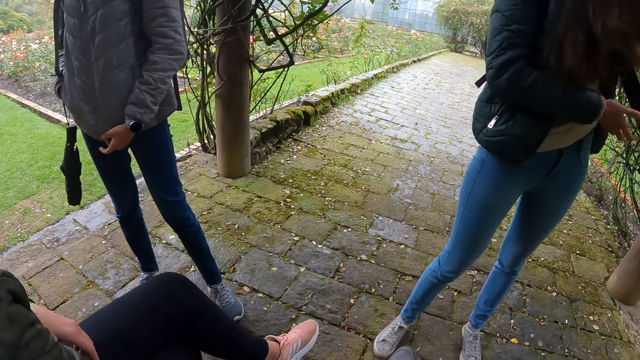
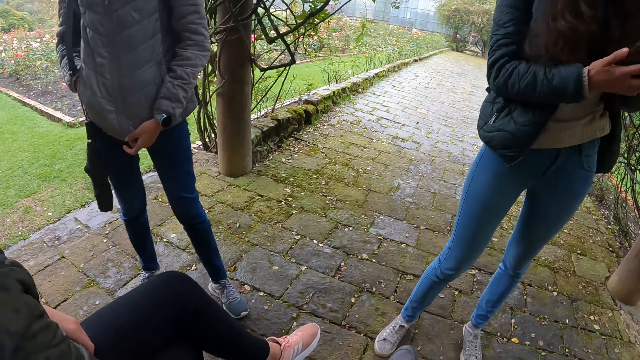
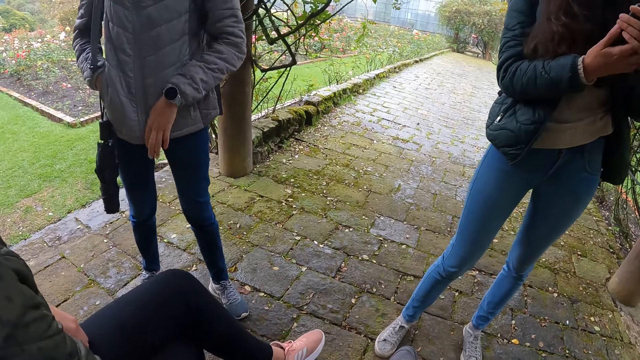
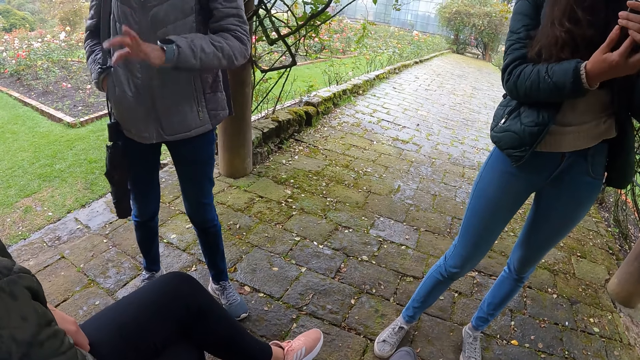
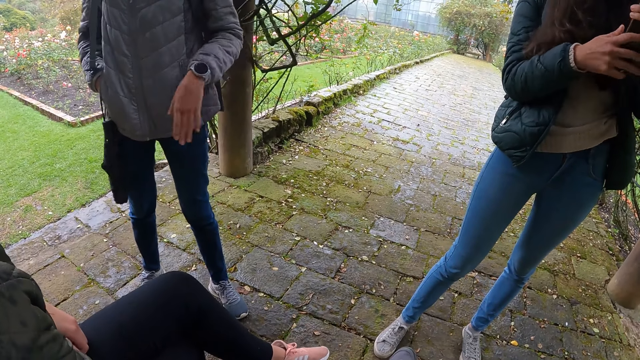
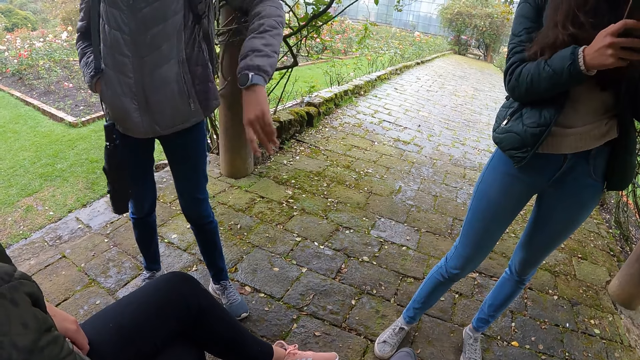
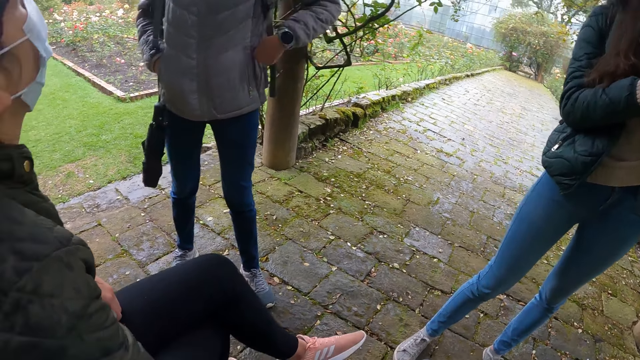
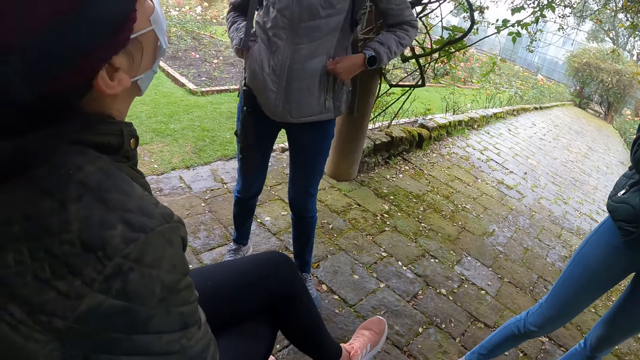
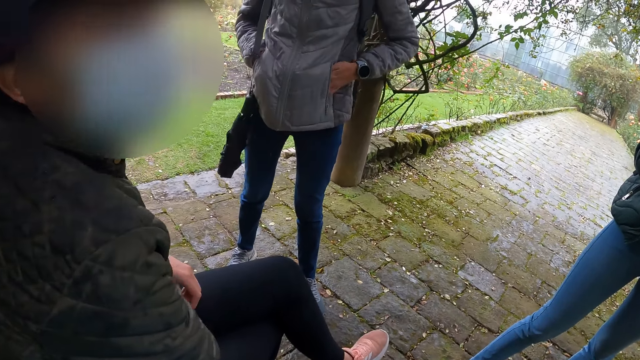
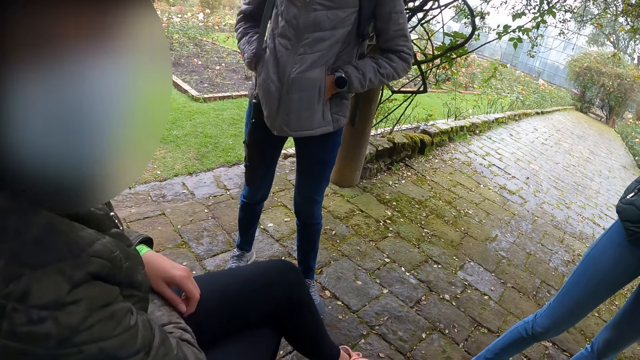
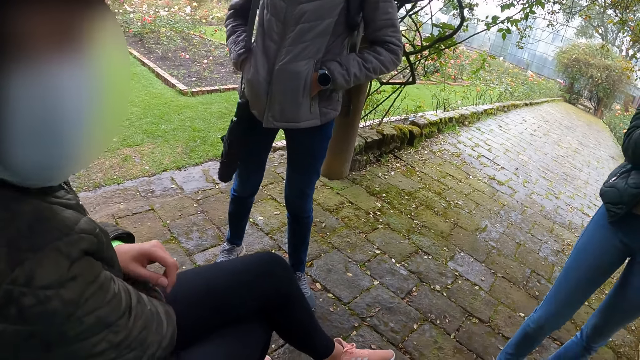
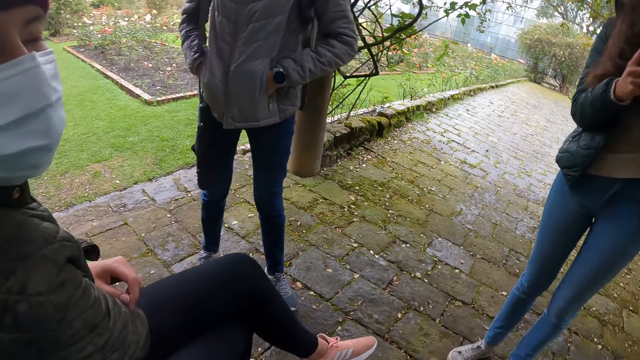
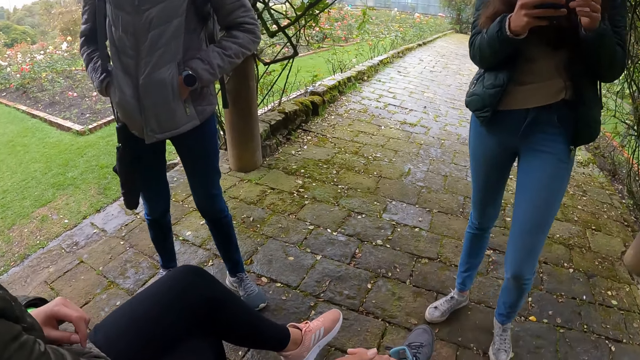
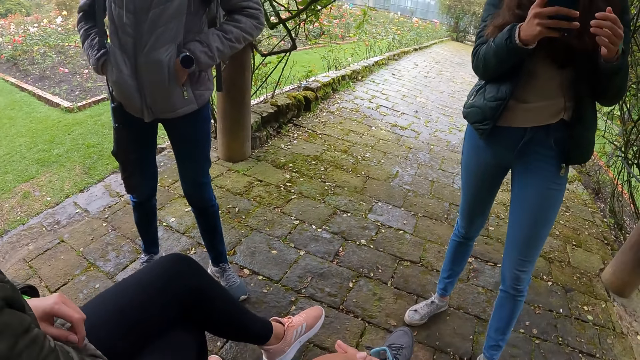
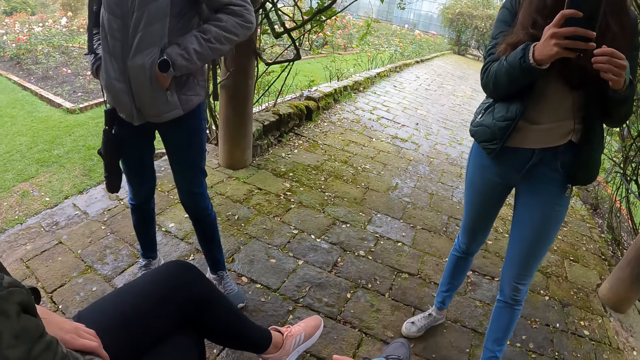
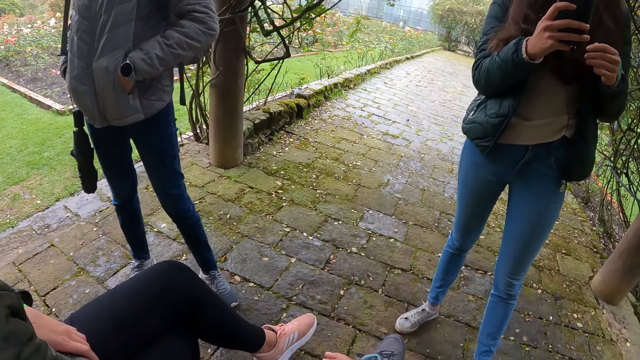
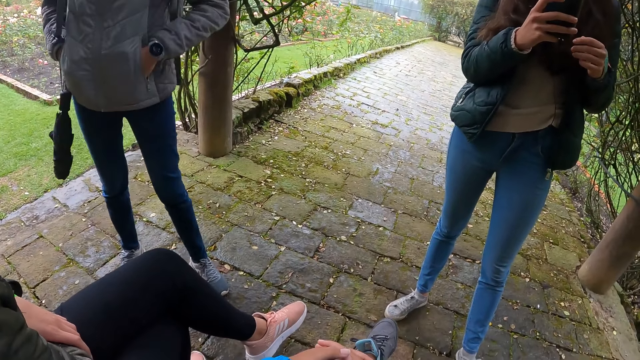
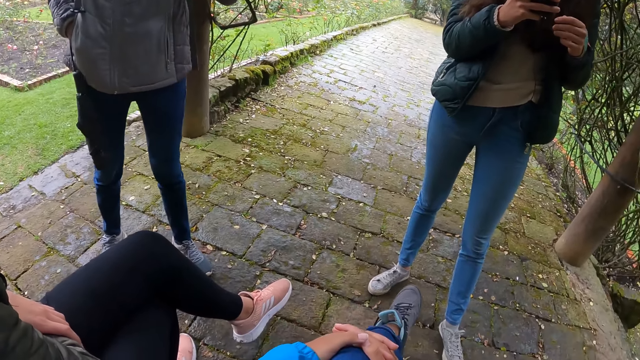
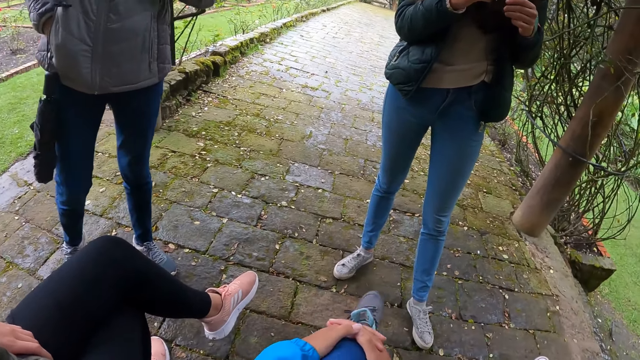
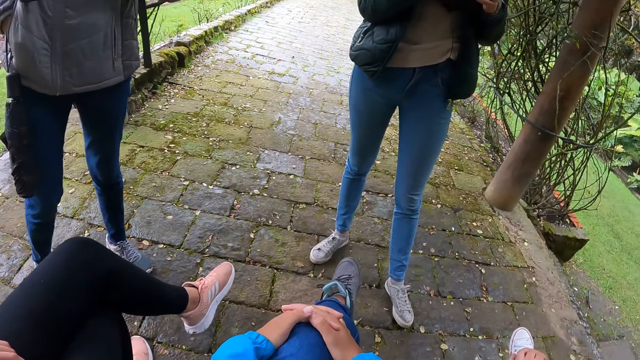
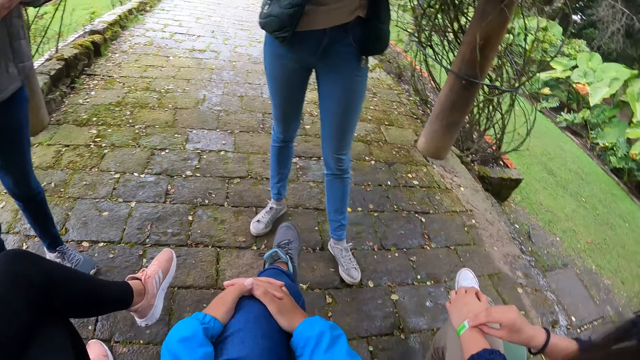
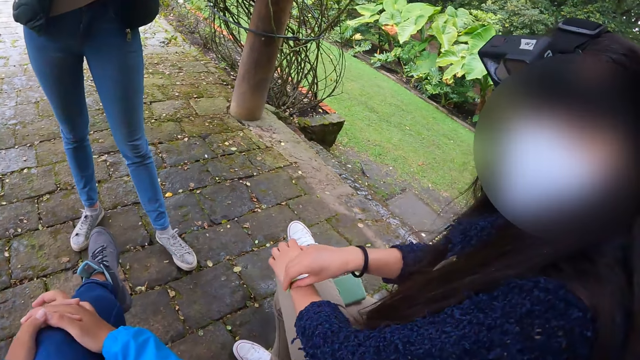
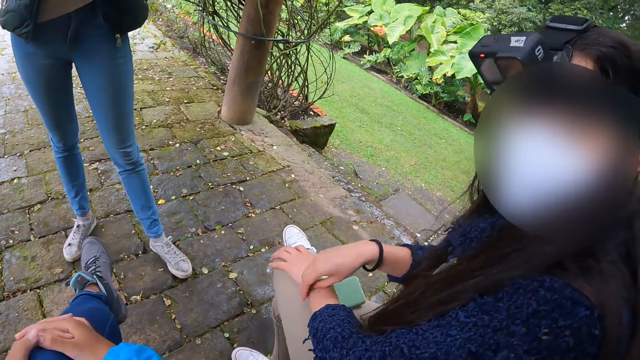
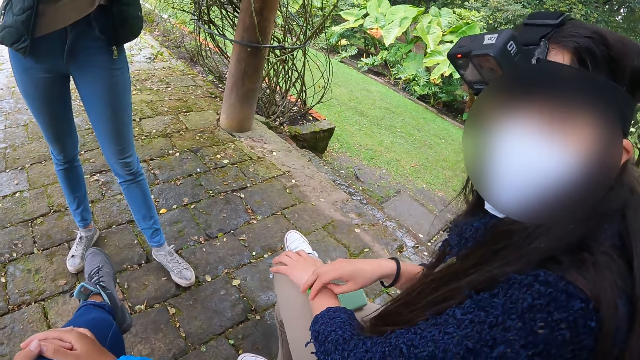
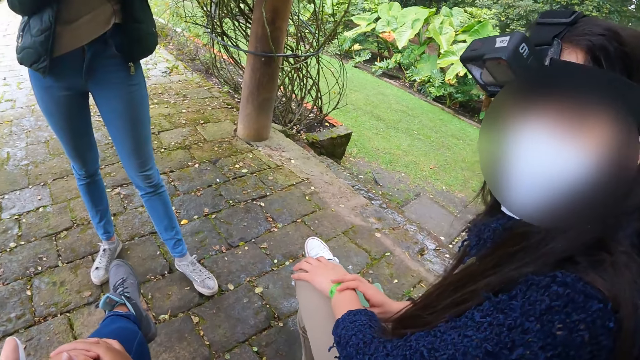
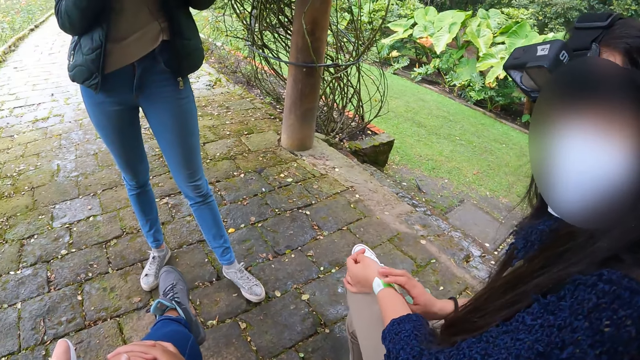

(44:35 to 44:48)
A woman picks up her phone in her trouser pocket. The woman holds her phone with both hands. The woman holds the phone with her right hand. The camera wearer sits on the bench in the garden. Another woman touches a wristband on her left hand with her right hand.

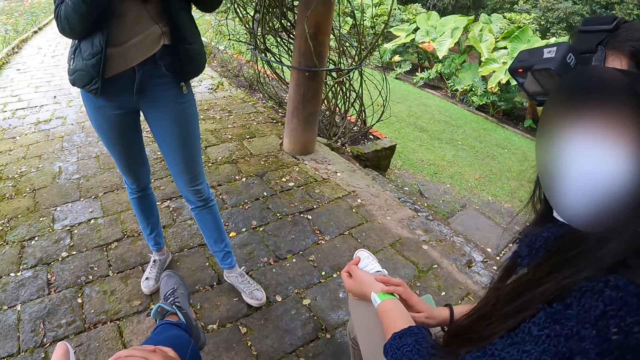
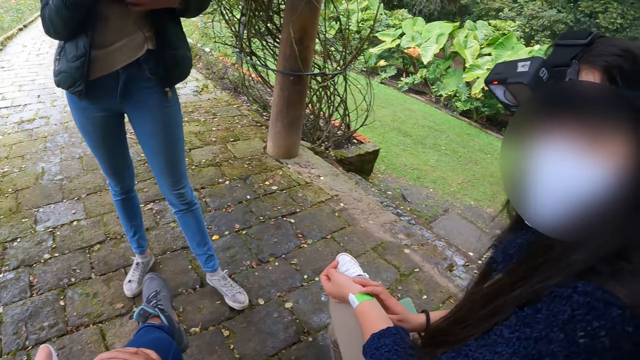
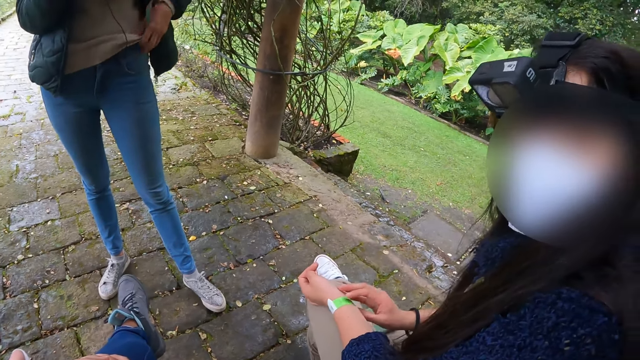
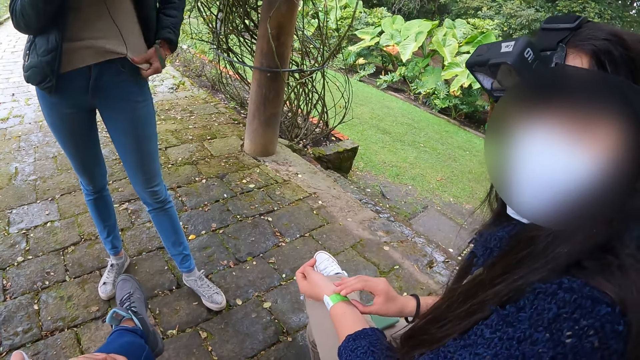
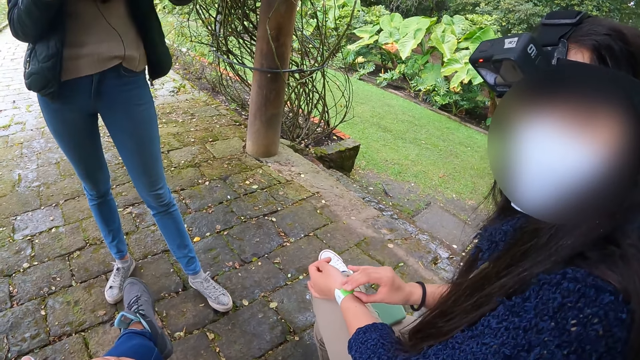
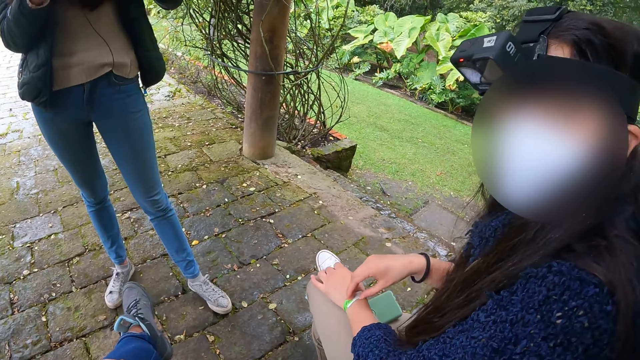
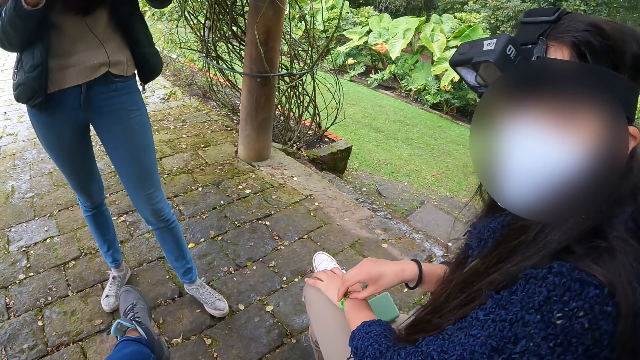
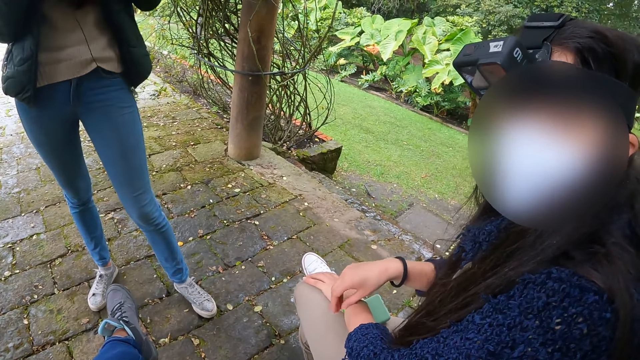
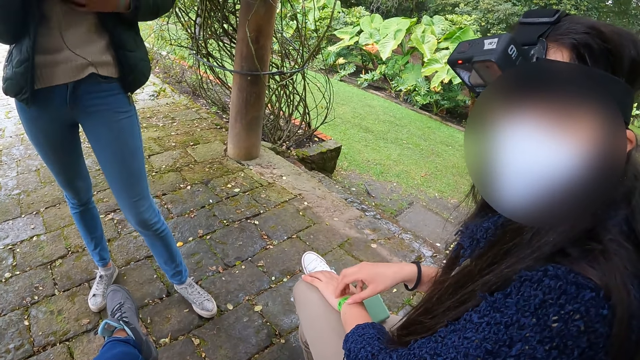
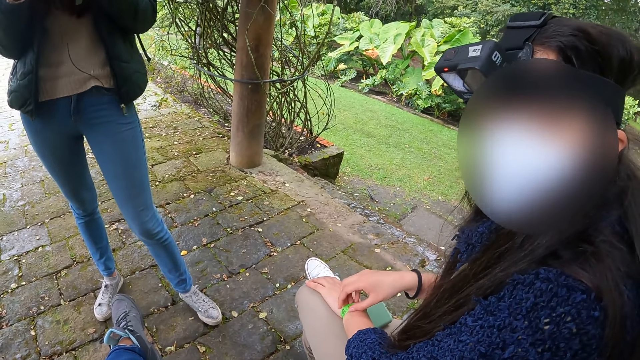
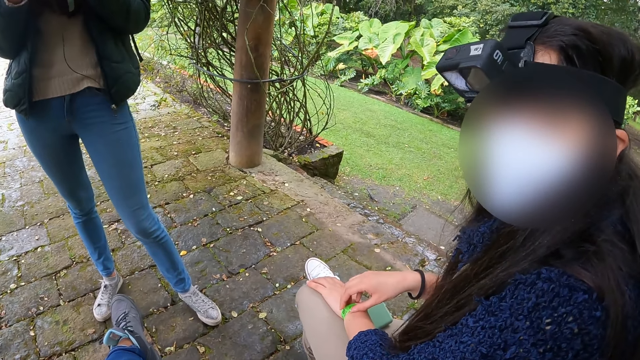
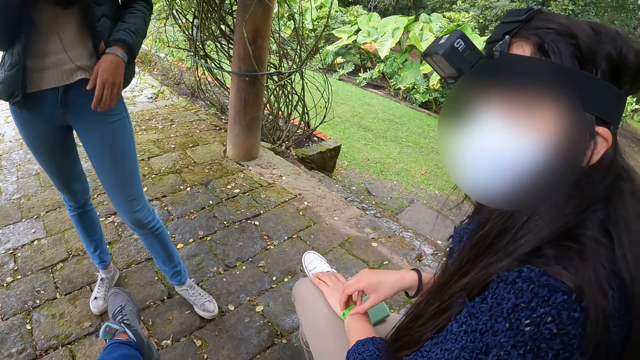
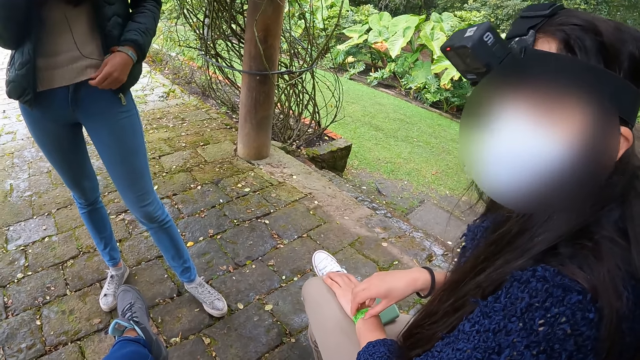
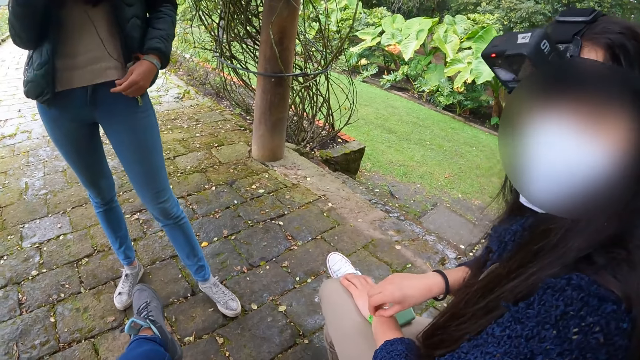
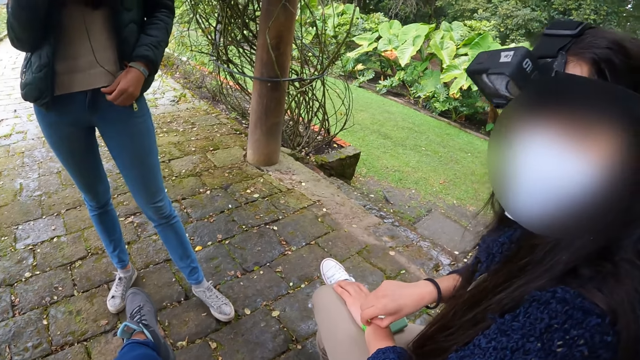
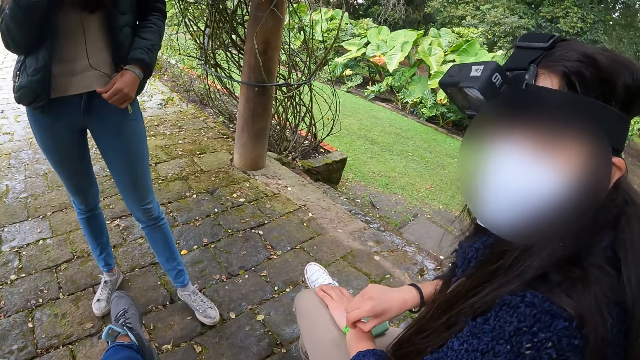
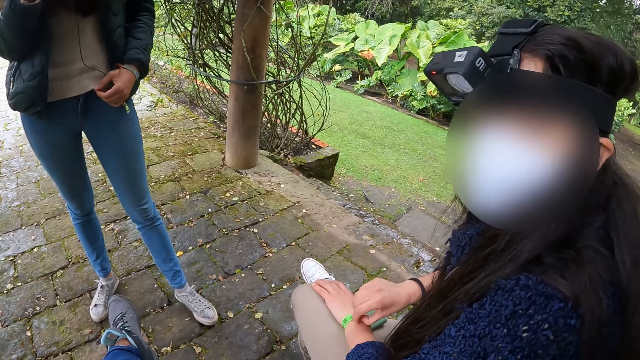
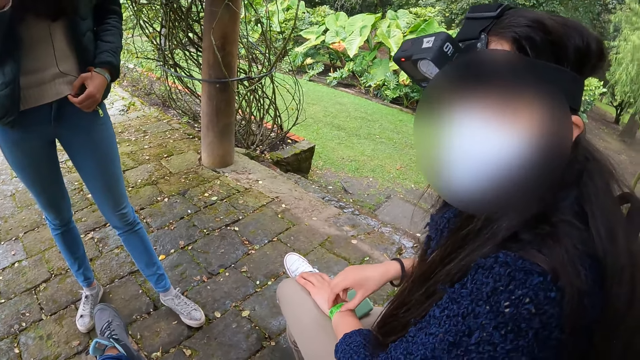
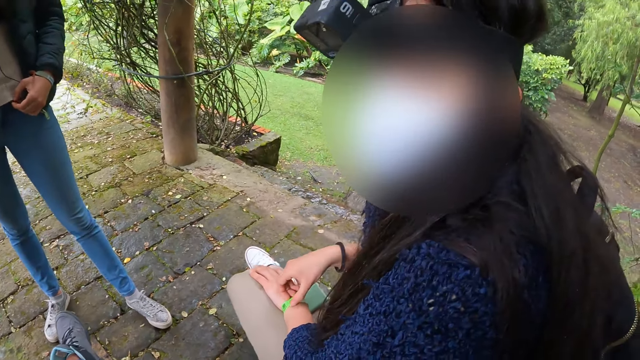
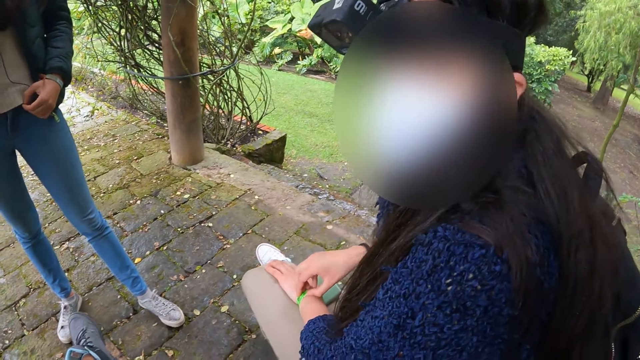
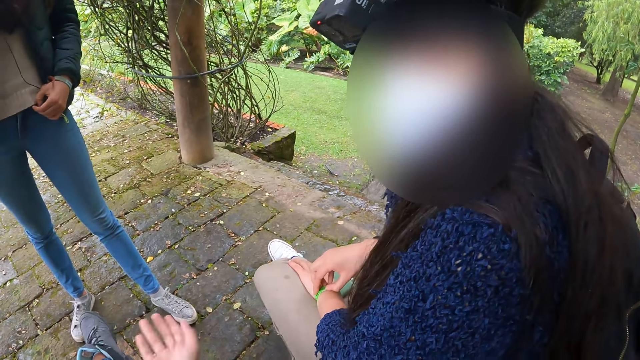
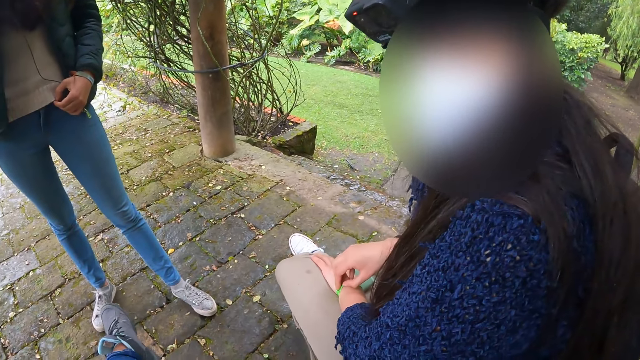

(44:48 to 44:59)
The woman pulls down her shirt with her left hand.
